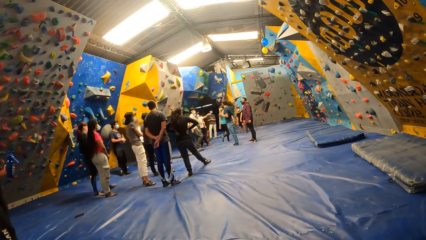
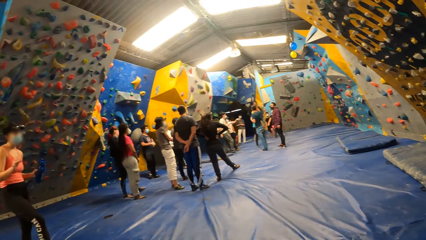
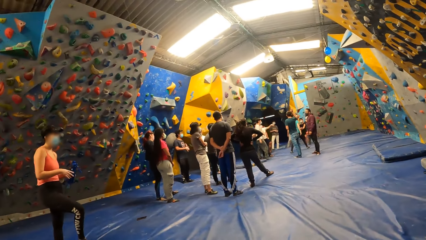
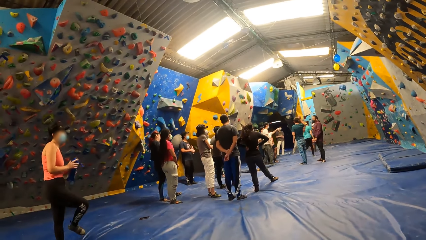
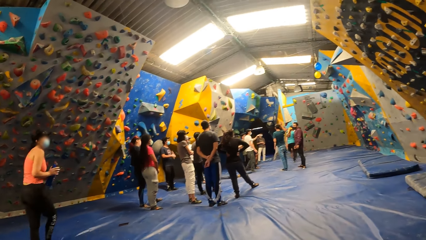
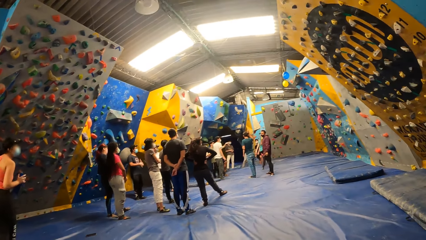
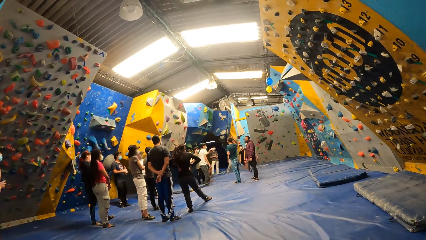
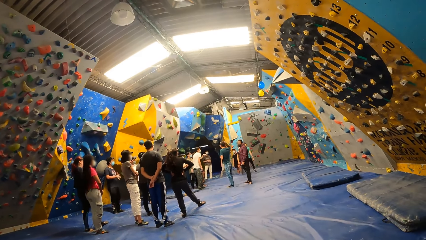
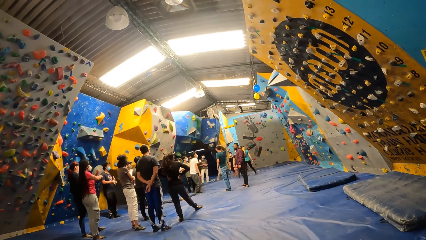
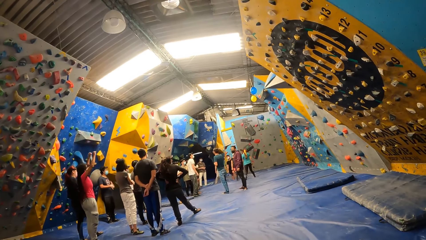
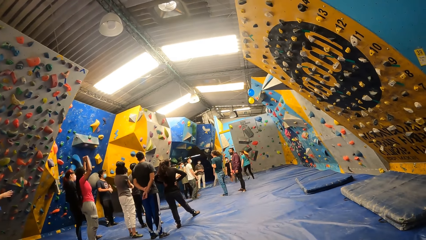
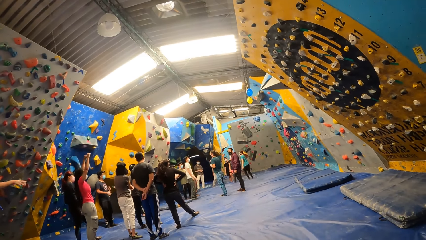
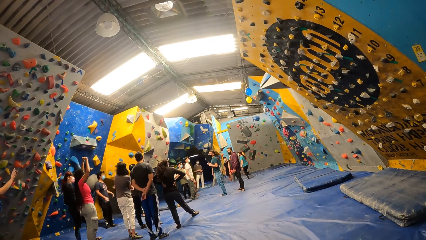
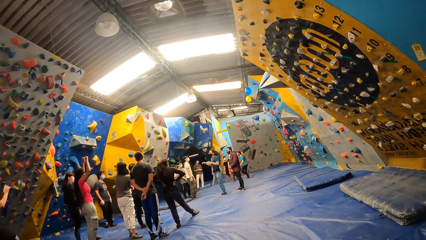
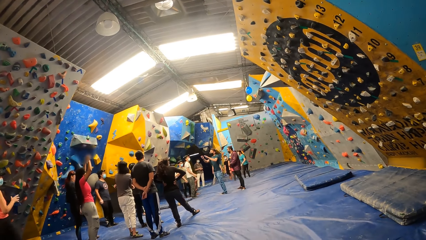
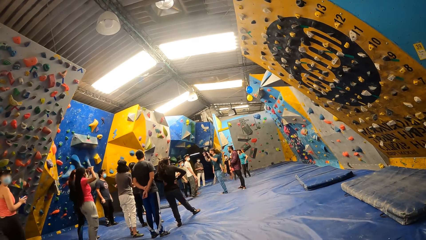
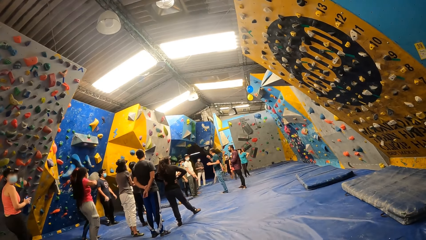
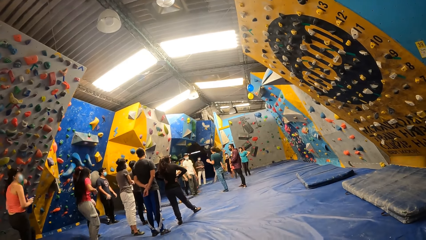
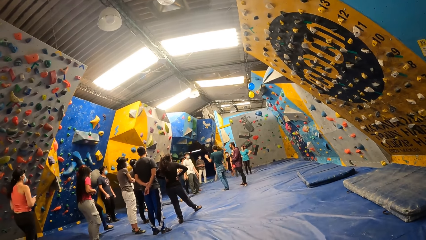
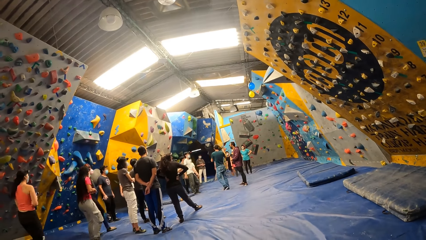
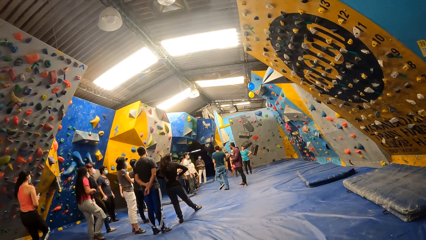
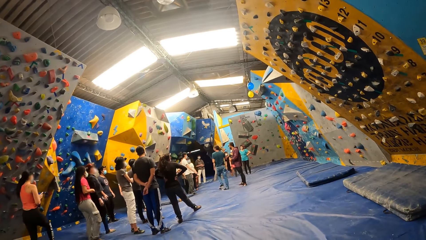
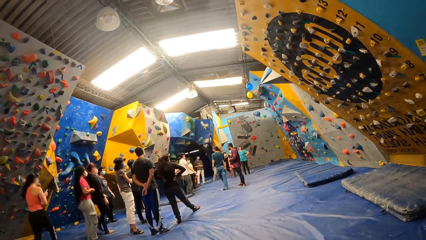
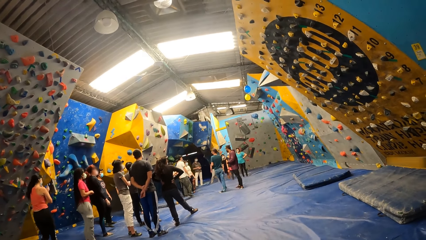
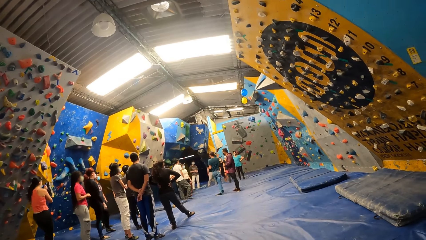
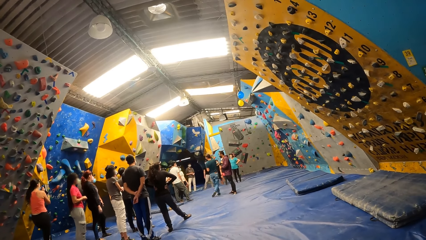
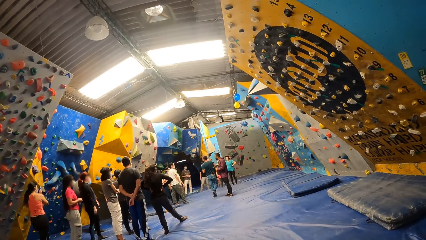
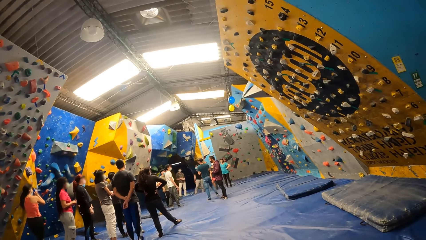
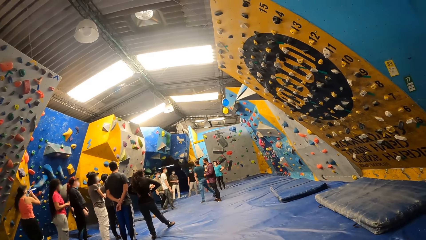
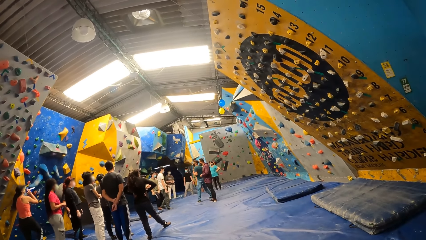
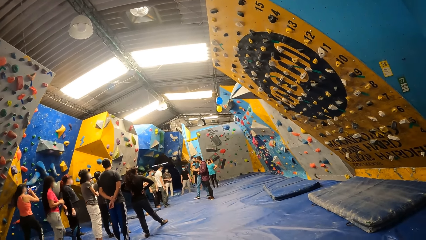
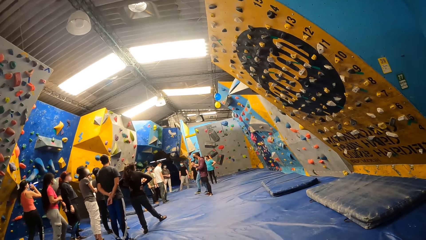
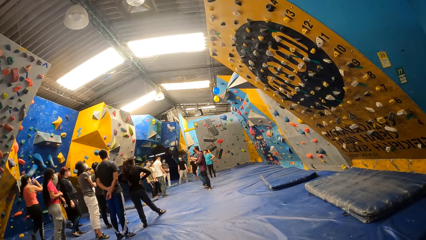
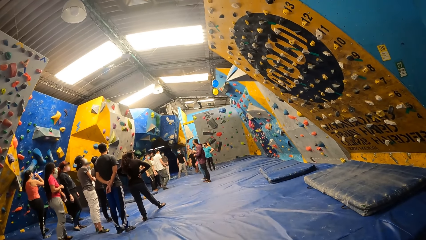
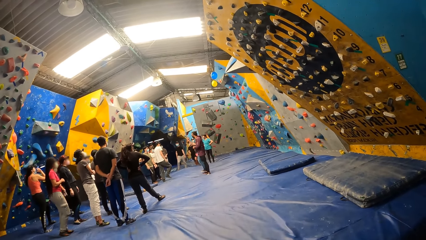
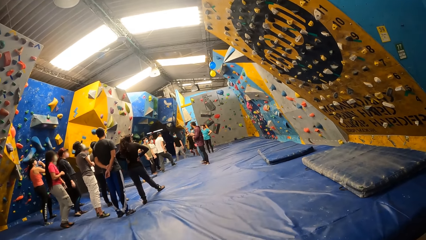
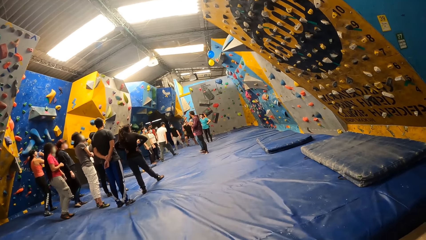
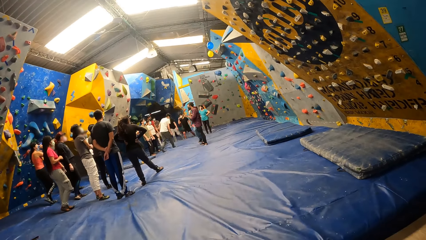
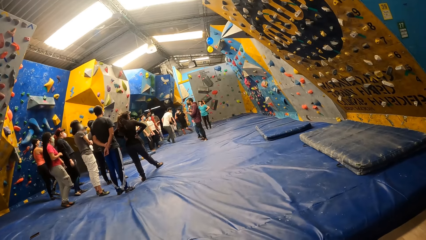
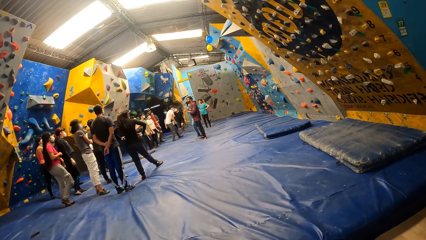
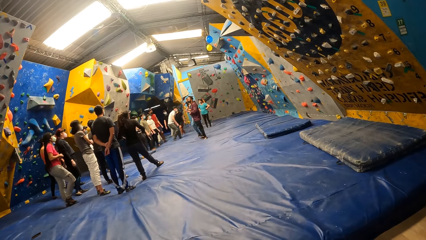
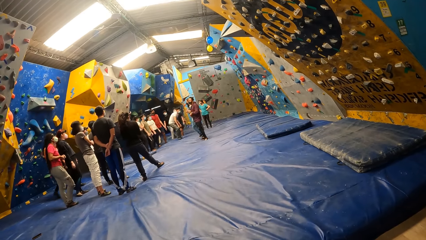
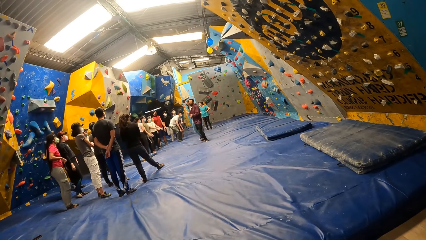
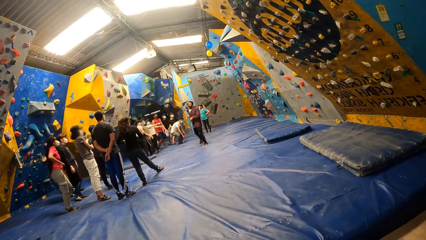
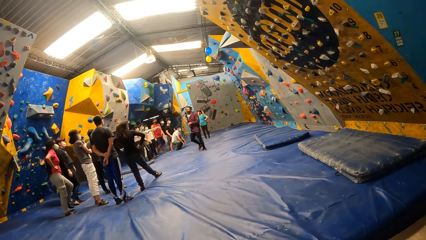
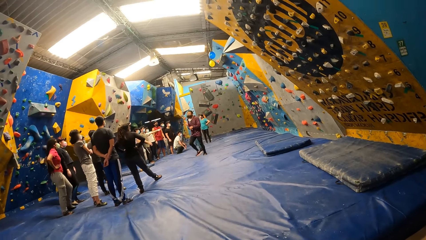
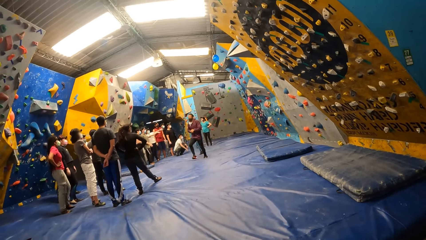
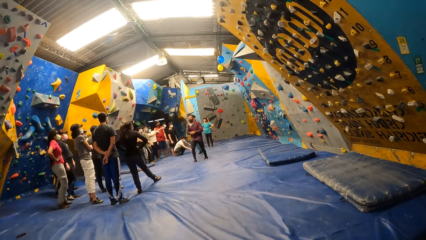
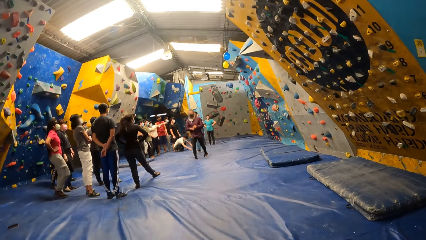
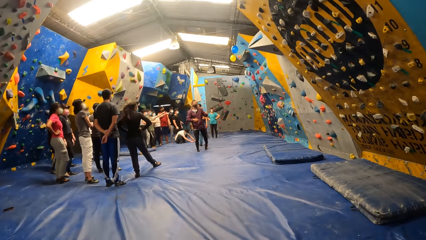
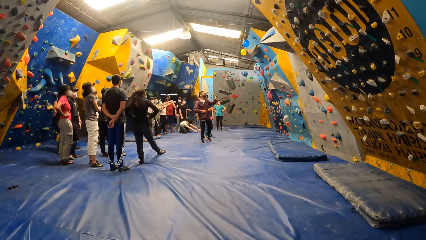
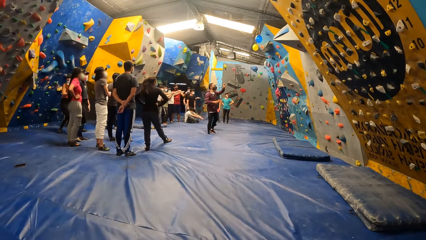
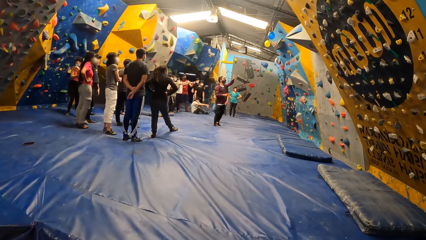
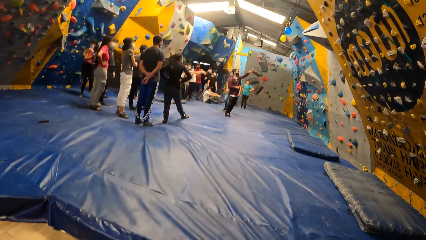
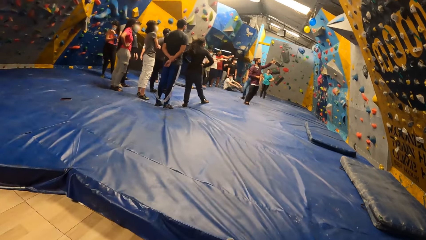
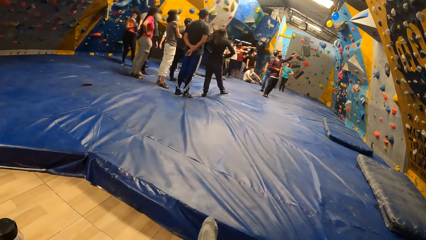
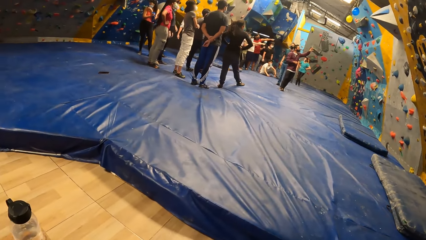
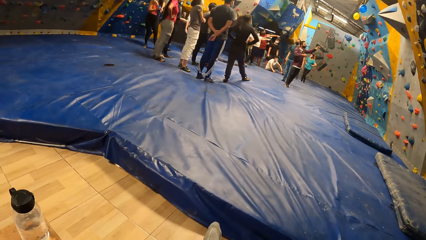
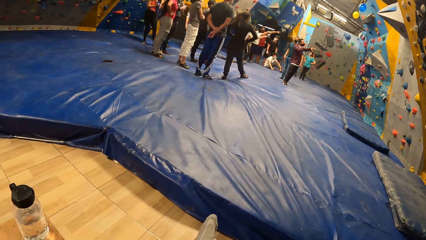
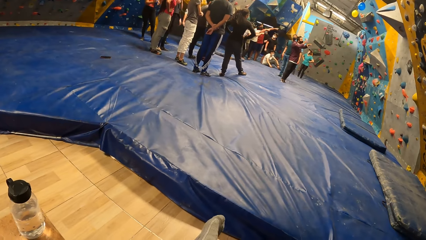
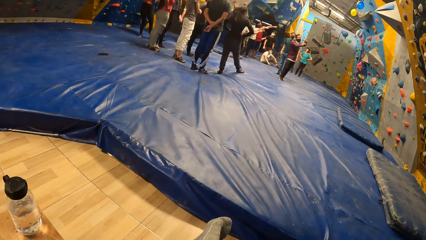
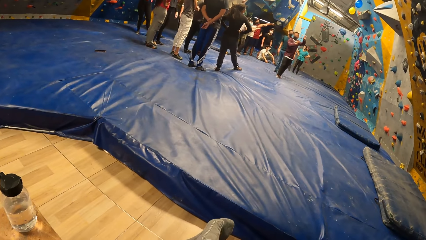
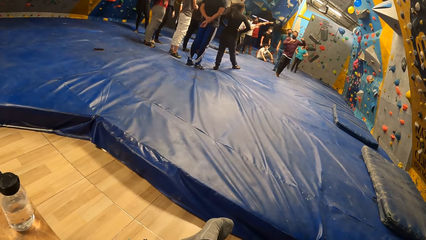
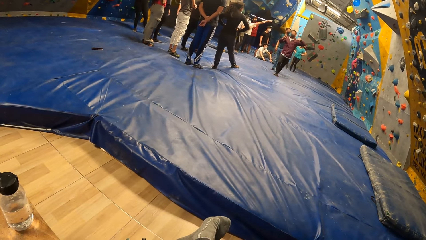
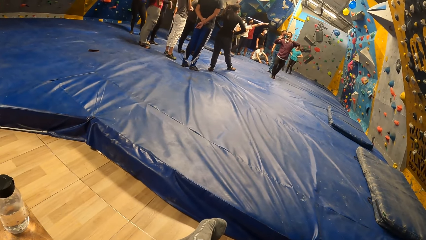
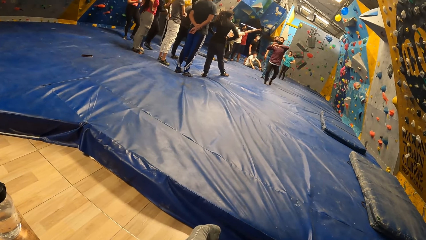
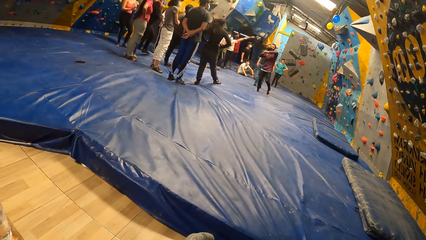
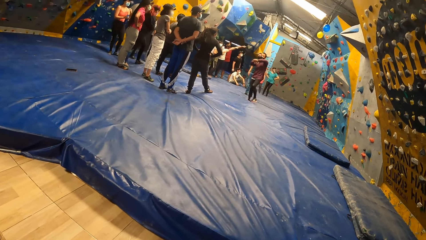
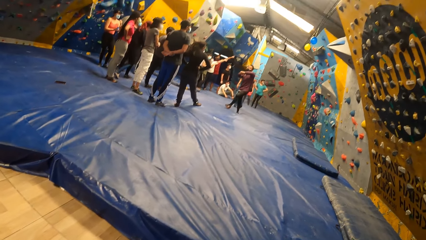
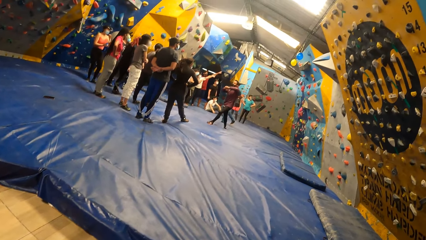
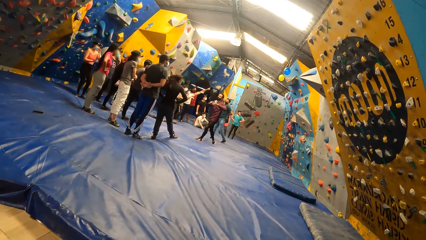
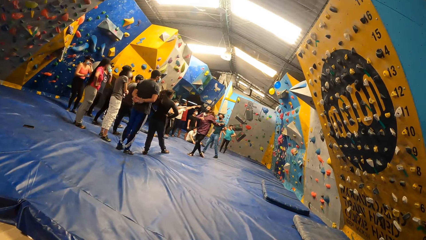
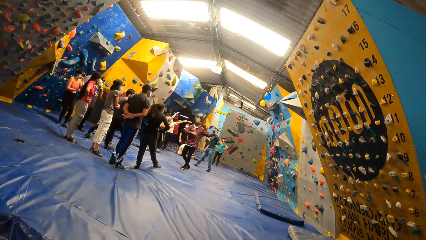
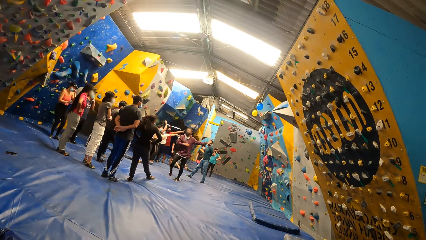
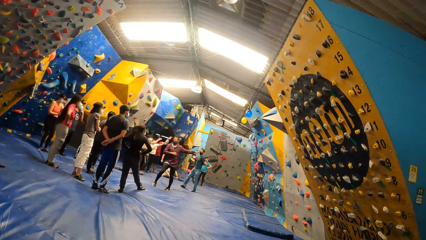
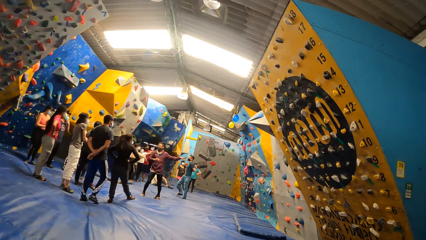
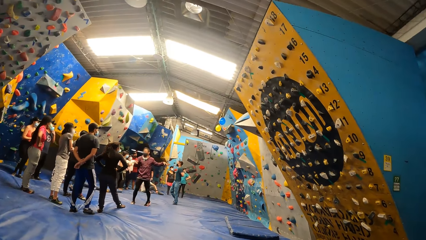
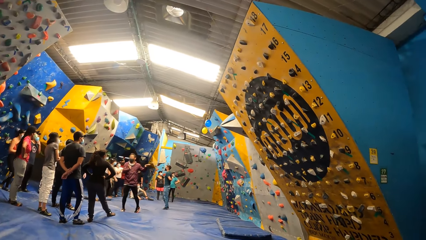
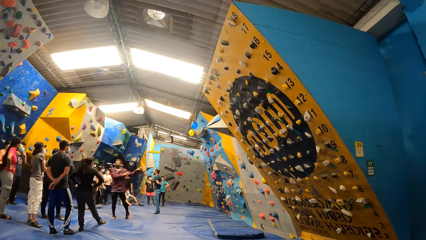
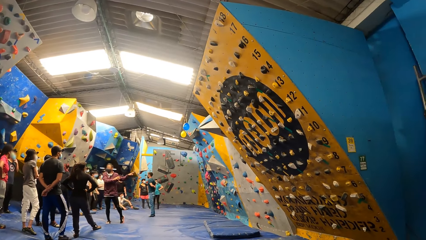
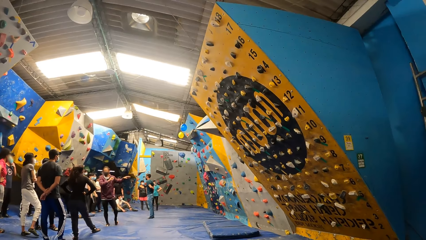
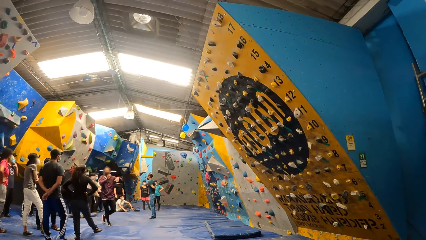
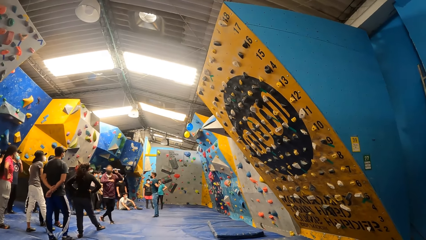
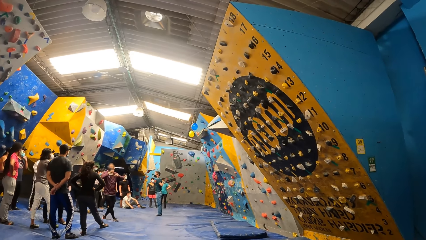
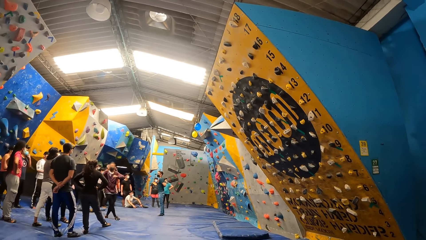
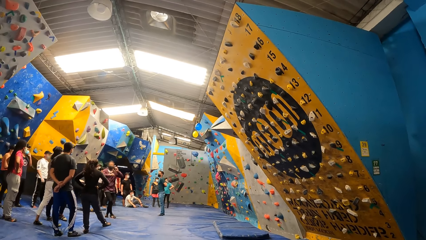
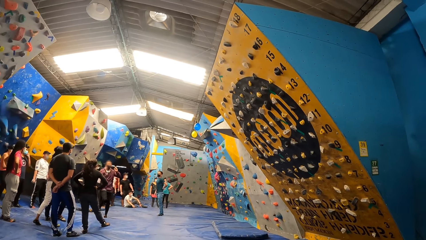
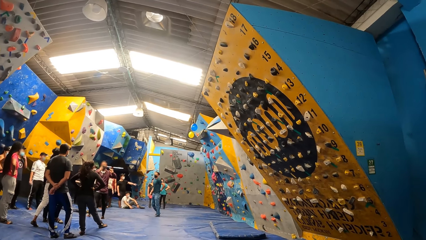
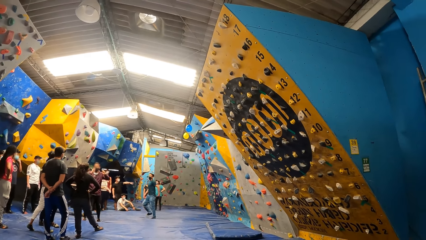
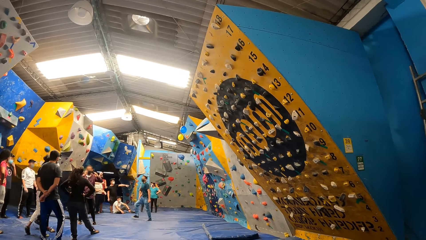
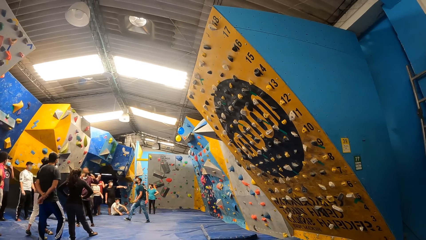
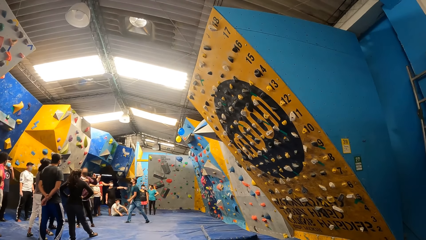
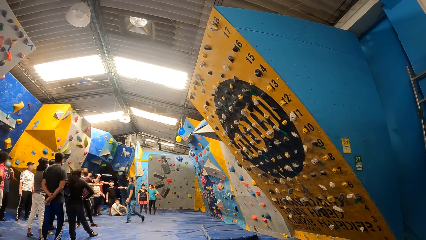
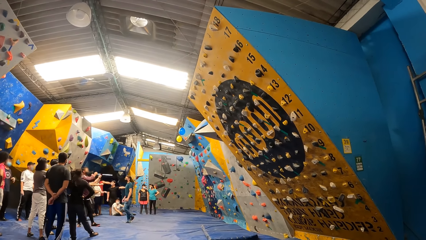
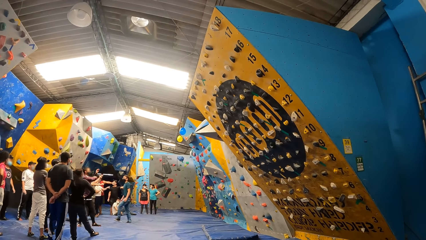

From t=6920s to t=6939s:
The man sits on the foam landing.
